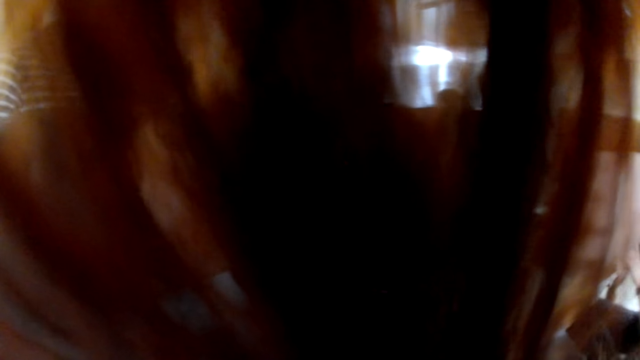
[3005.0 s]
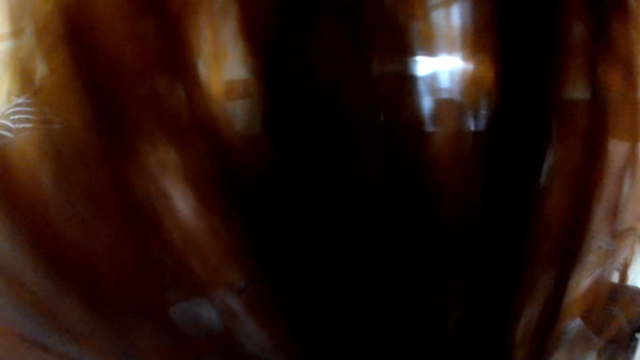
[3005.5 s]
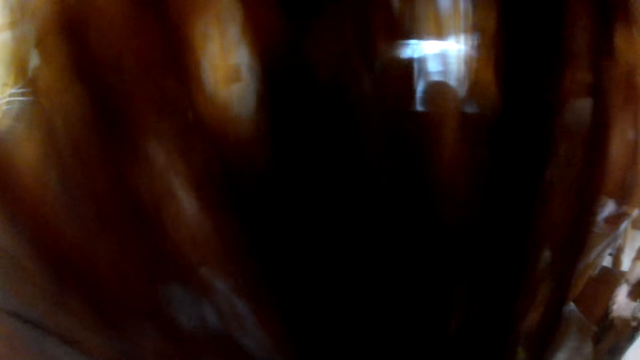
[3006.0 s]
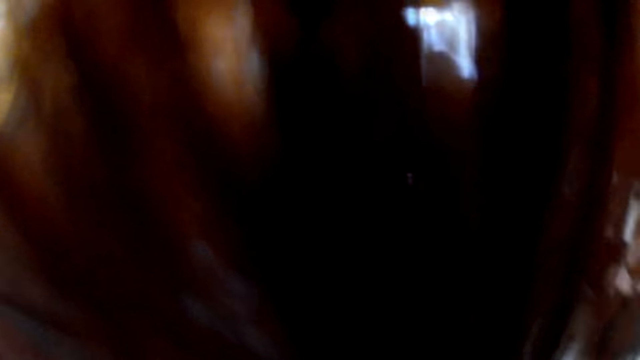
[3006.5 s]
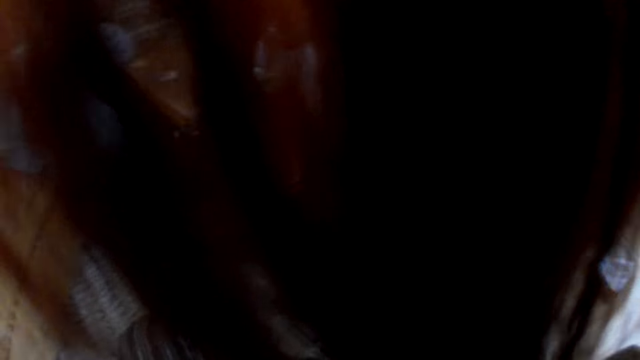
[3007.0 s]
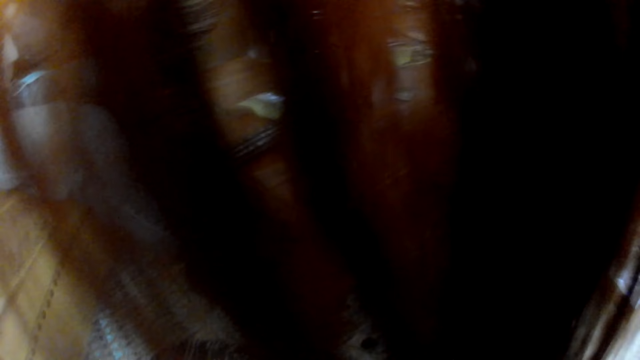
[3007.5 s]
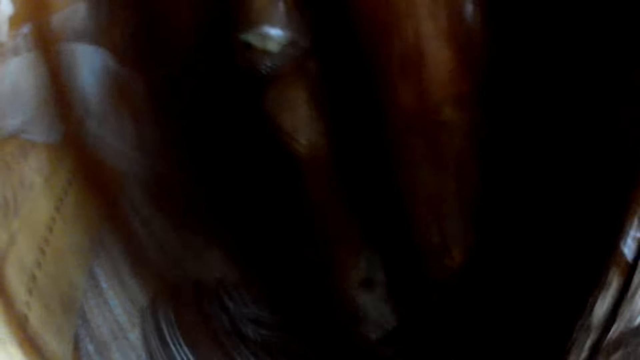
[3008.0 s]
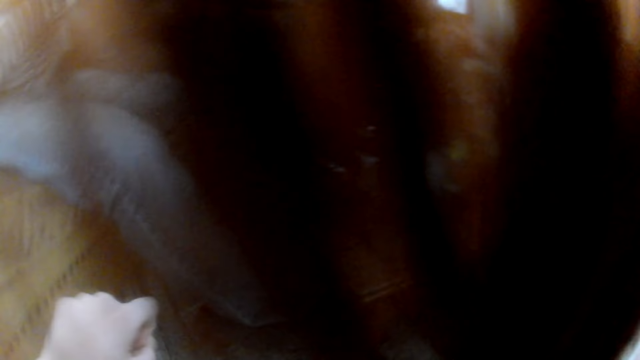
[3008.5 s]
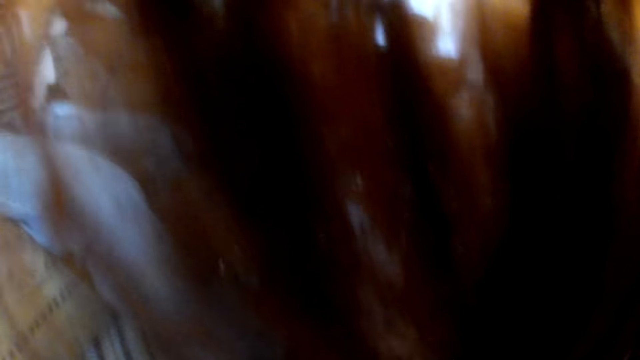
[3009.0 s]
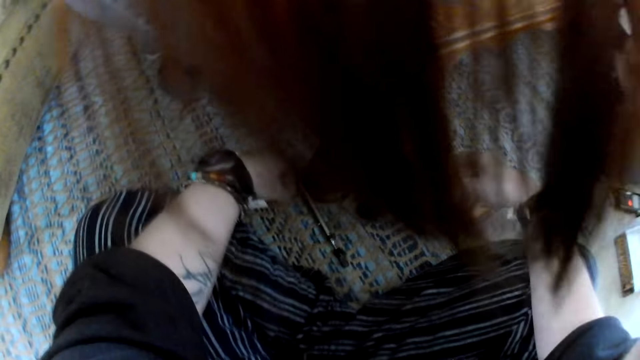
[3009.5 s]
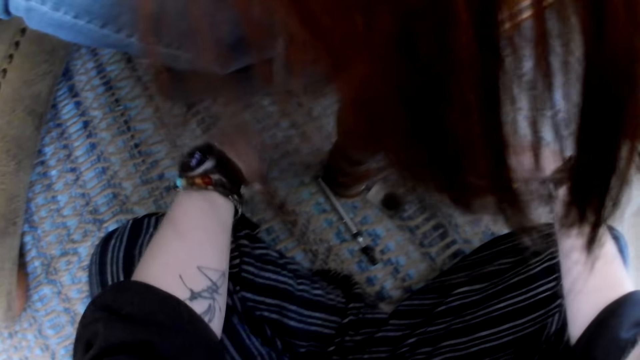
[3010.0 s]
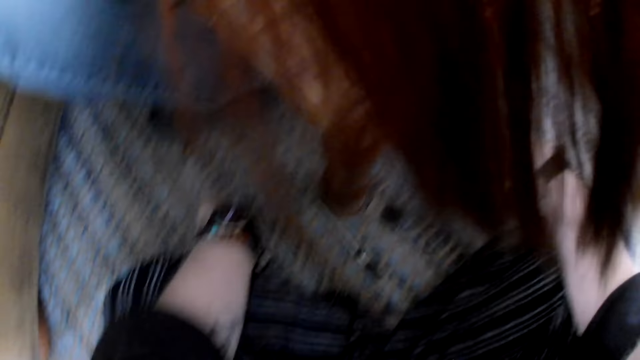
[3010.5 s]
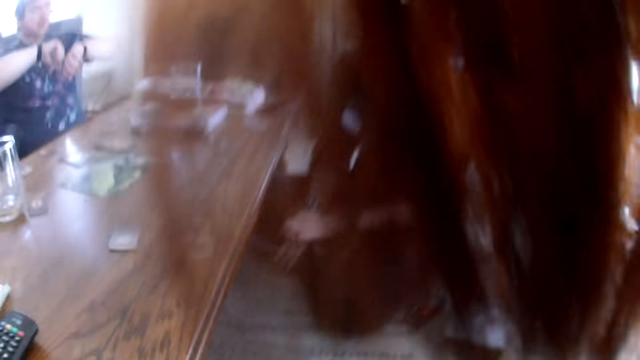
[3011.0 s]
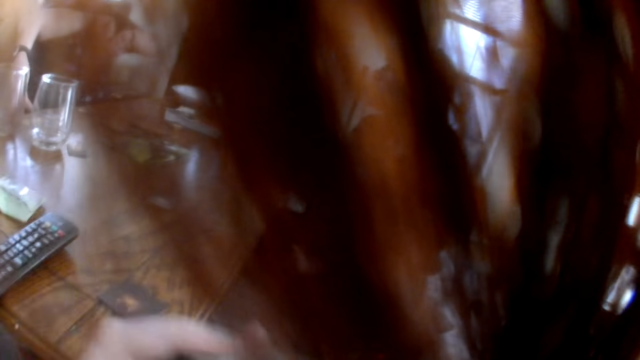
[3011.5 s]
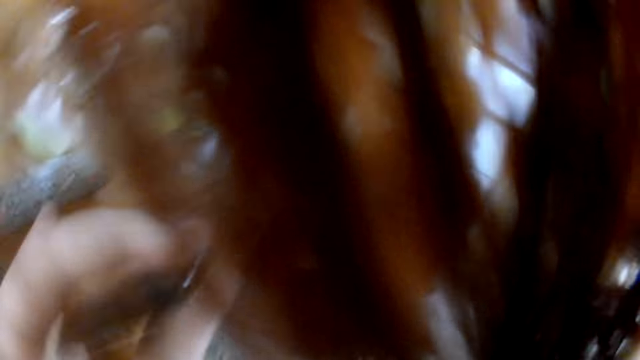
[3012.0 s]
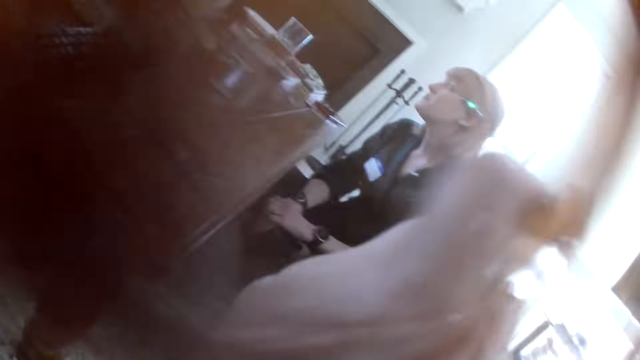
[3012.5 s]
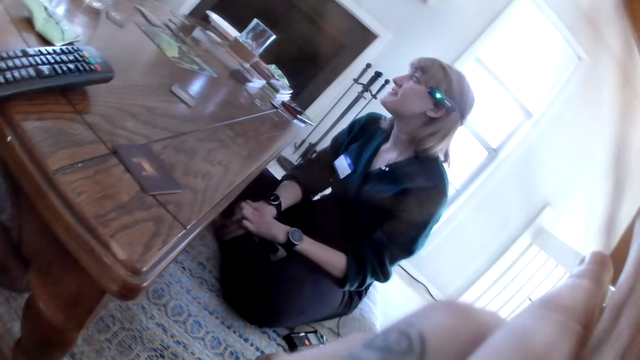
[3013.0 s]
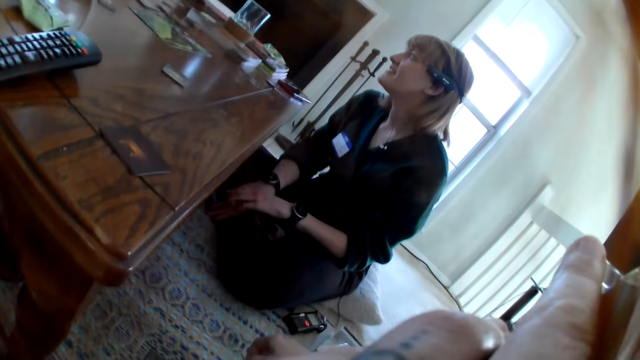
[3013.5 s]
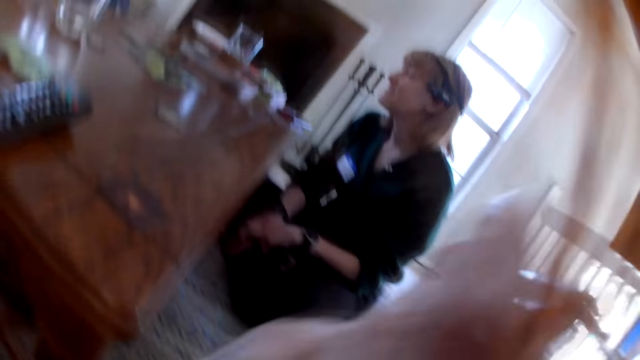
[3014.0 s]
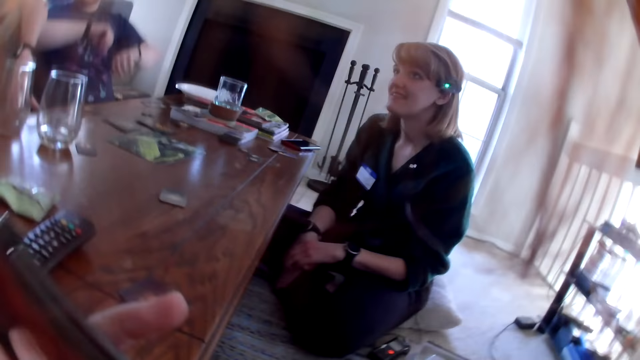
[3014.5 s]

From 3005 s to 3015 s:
A female converses with a male. The camera wearer adjusts something.

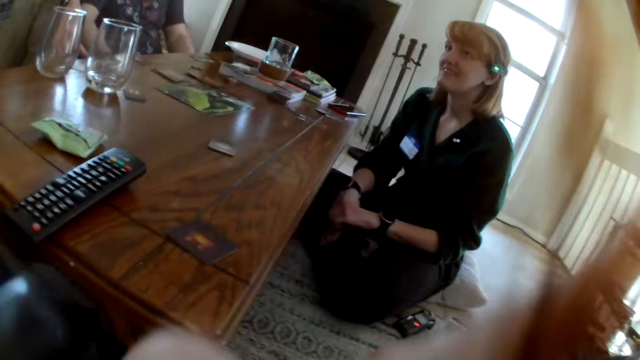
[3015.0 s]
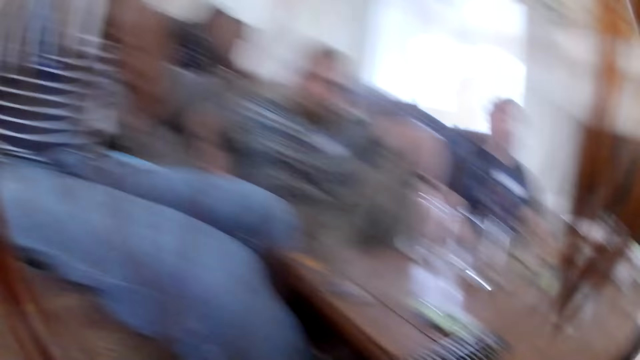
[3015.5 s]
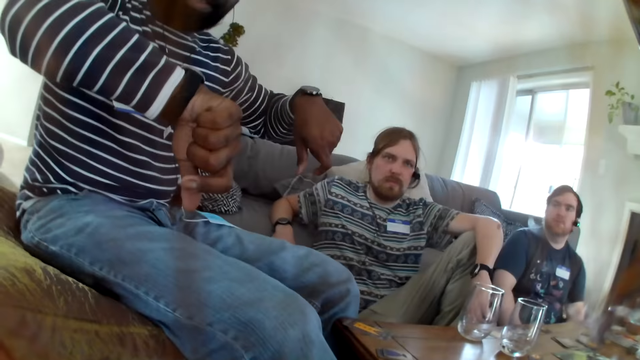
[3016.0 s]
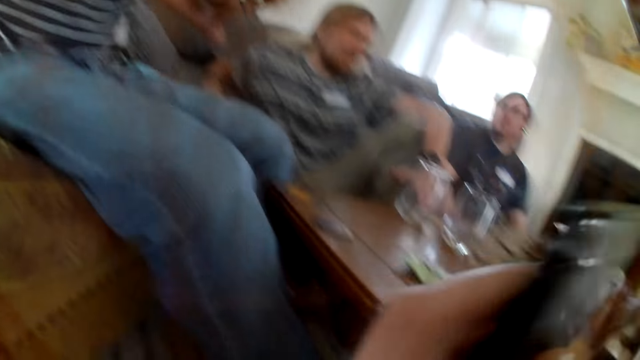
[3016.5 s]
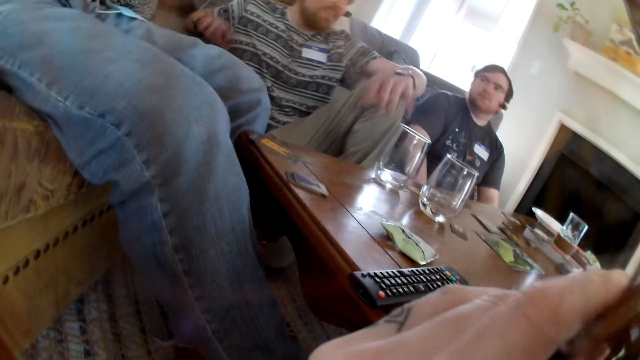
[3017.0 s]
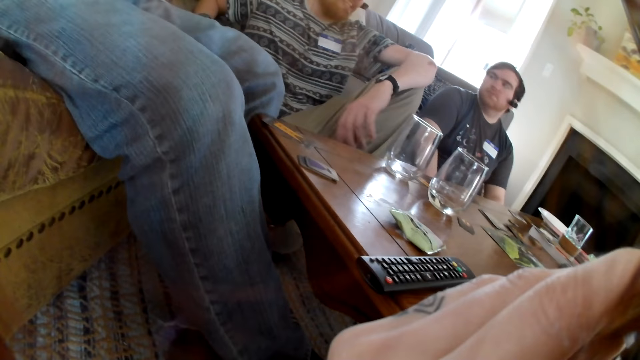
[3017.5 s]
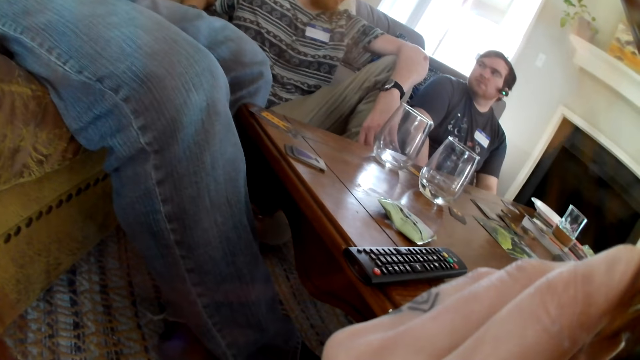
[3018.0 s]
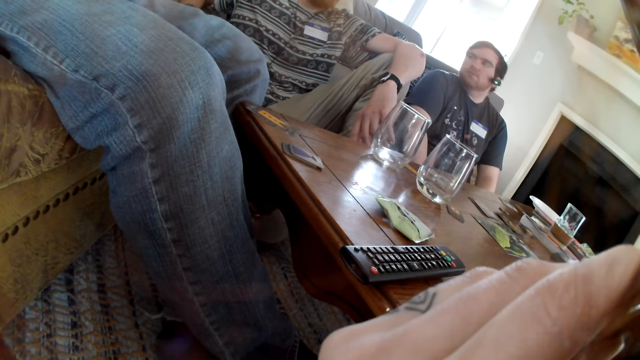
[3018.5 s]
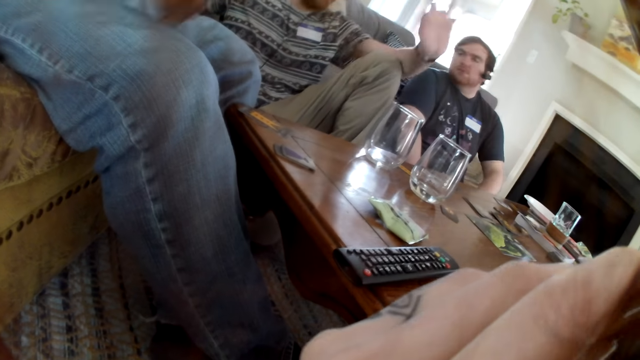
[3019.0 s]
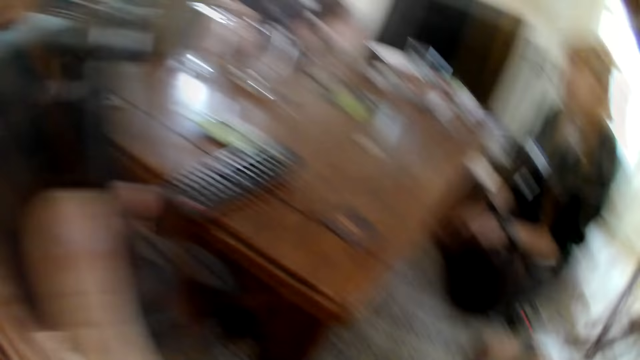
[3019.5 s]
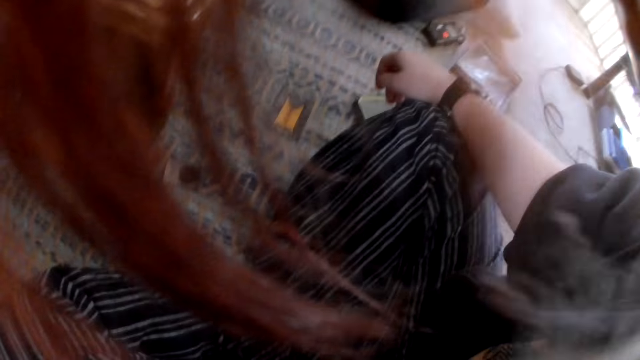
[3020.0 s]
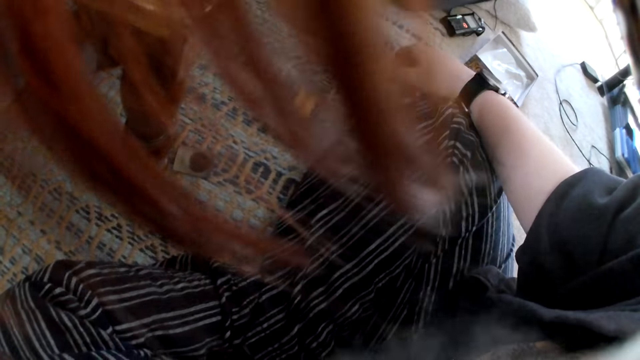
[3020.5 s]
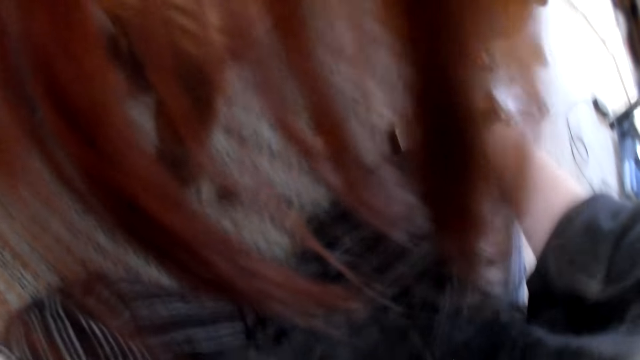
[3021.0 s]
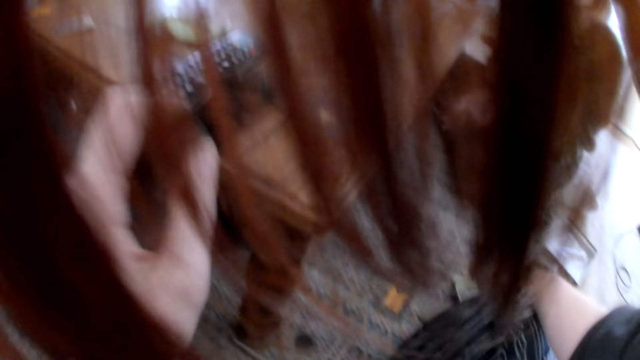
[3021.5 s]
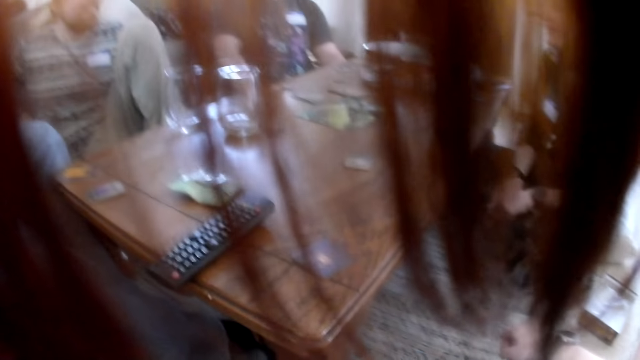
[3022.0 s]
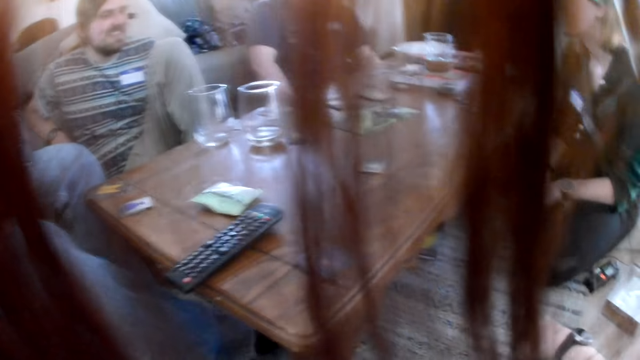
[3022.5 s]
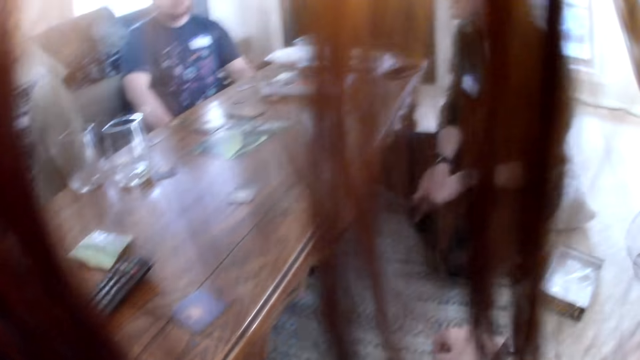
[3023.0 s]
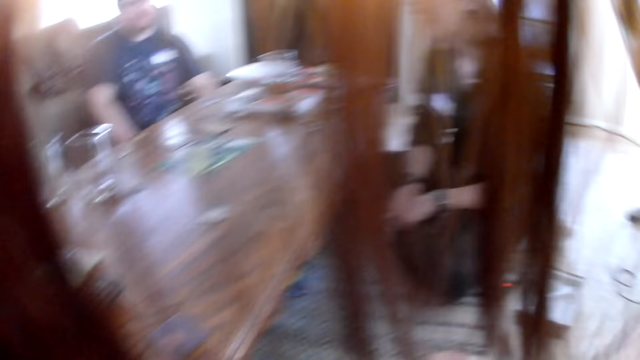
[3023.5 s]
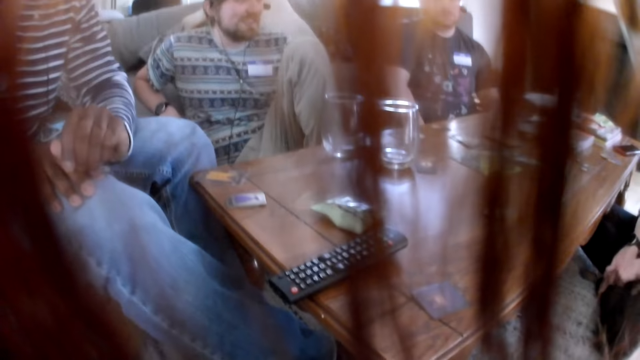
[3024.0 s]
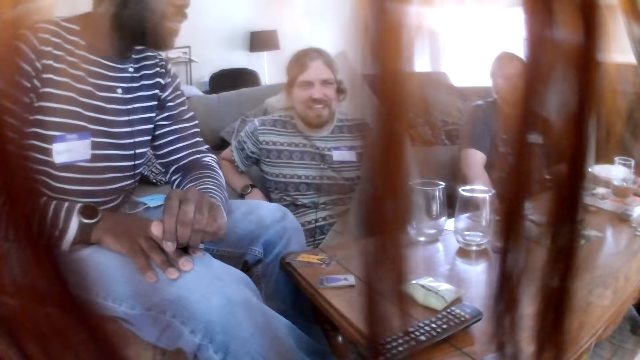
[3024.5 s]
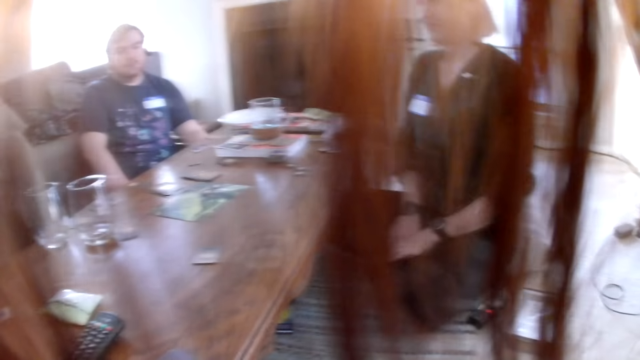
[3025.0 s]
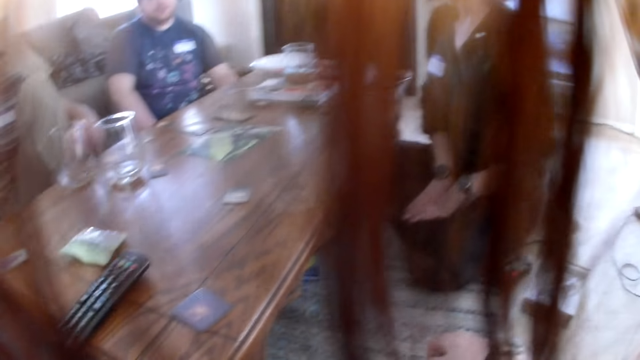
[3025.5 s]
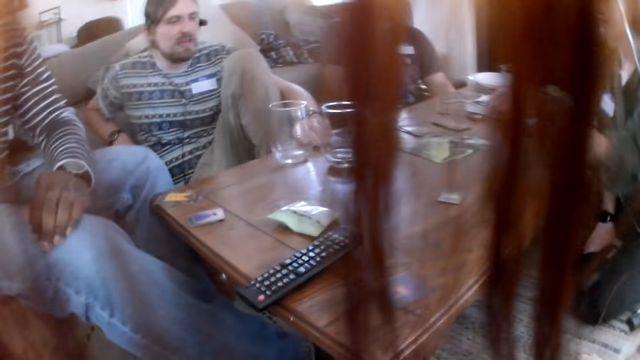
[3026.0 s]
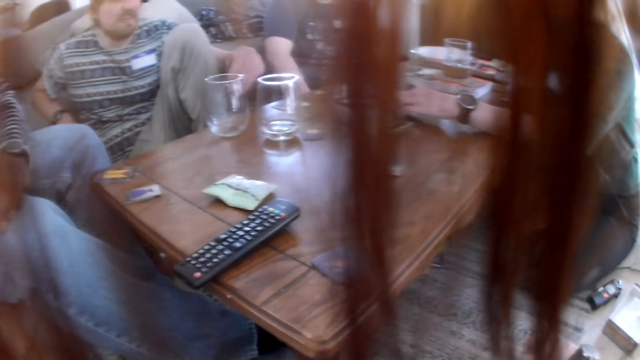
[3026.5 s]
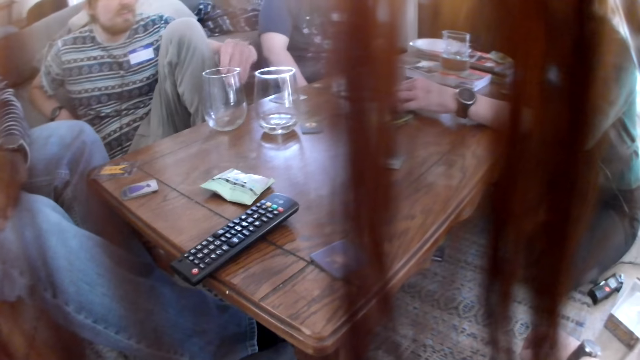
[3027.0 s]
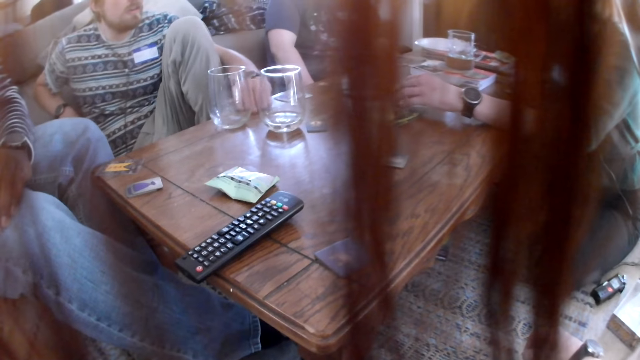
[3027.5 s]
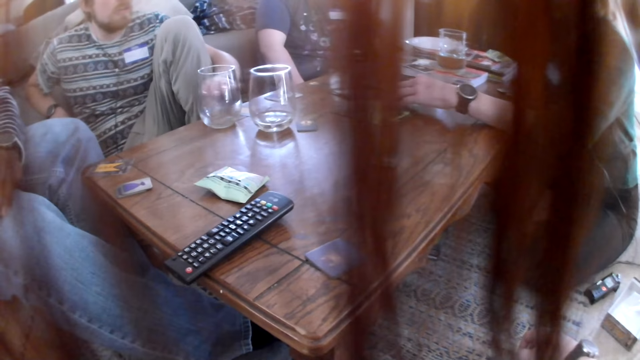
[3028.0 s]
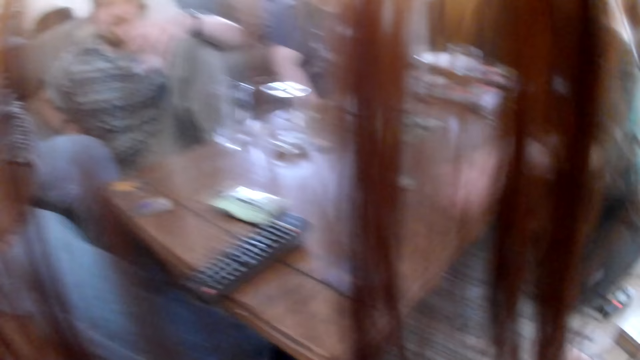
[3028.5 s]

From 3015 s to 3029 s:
A man interacts with the camera wearer. Another man interacts with the camera wearer. The camera wearer converses with a male. The male converses with a female. The camera wearer converses with the male. A woman interacts with the camera wearer. The other man picks a card from the table with his right hand. The woman touches a card from the table with her left hand. The other man drops the card in his right hand on the table. The female touches something.
